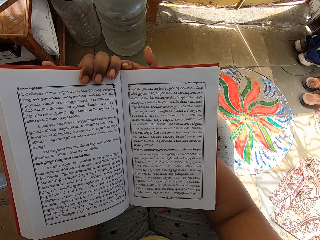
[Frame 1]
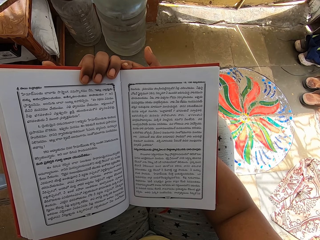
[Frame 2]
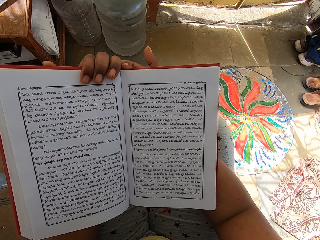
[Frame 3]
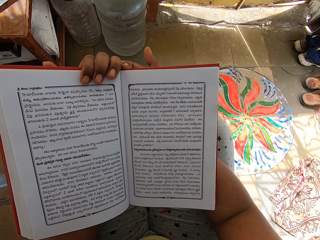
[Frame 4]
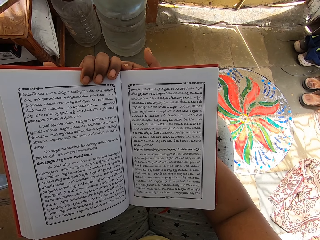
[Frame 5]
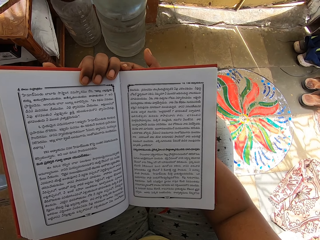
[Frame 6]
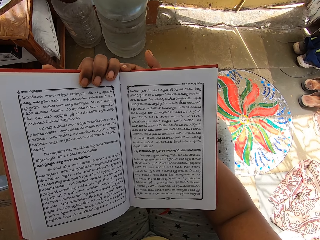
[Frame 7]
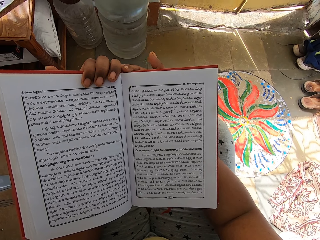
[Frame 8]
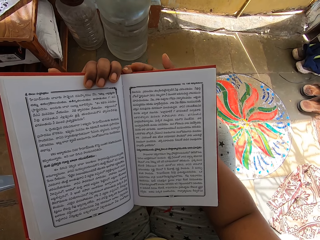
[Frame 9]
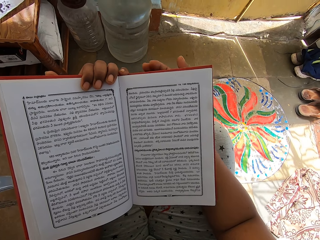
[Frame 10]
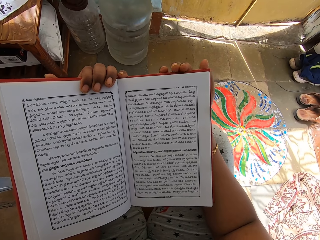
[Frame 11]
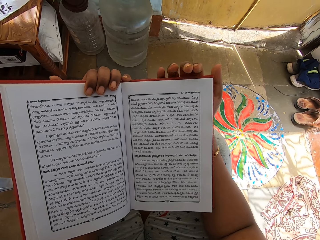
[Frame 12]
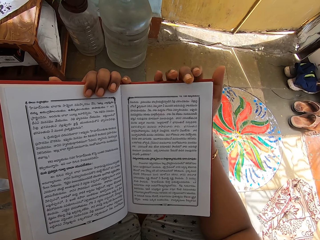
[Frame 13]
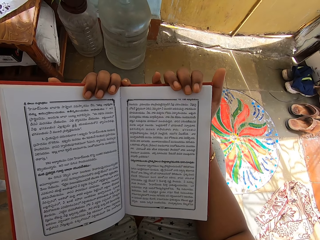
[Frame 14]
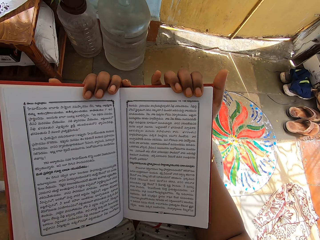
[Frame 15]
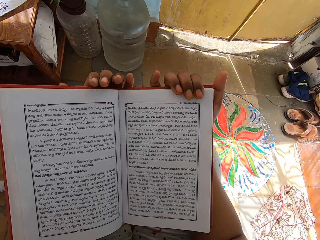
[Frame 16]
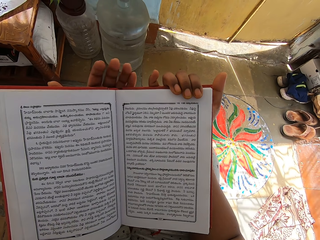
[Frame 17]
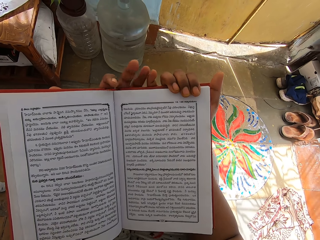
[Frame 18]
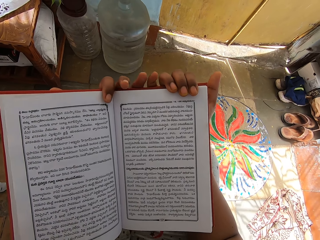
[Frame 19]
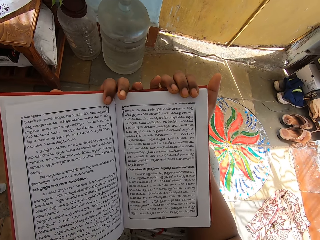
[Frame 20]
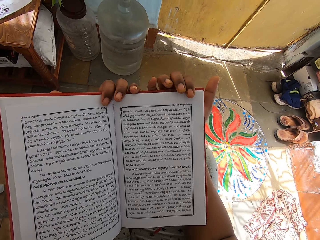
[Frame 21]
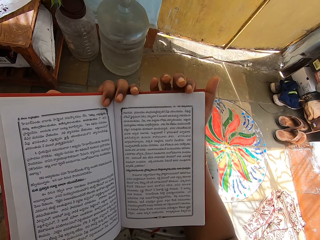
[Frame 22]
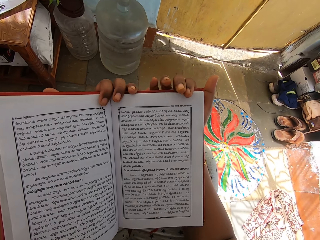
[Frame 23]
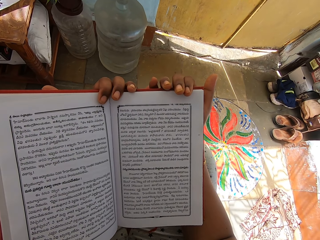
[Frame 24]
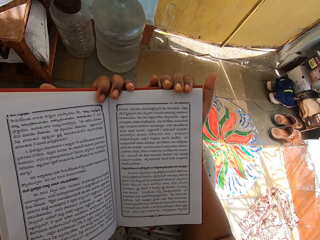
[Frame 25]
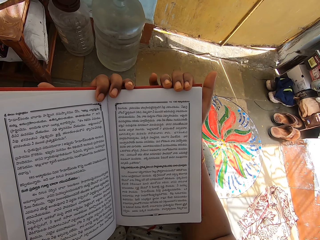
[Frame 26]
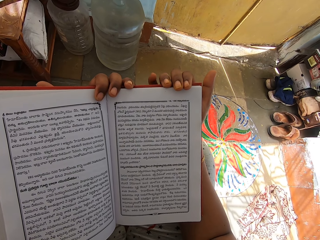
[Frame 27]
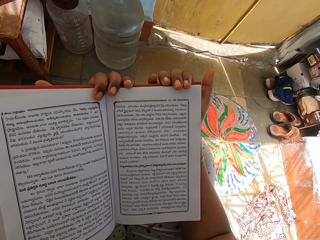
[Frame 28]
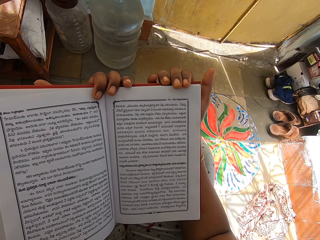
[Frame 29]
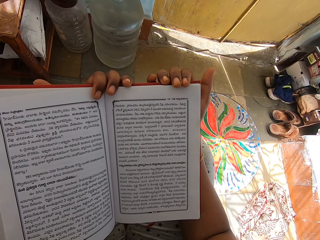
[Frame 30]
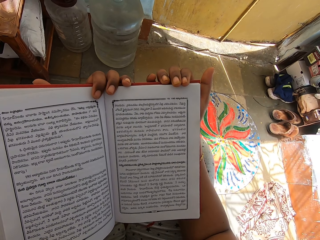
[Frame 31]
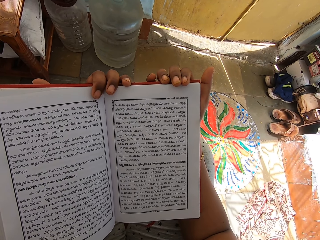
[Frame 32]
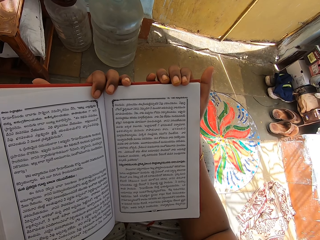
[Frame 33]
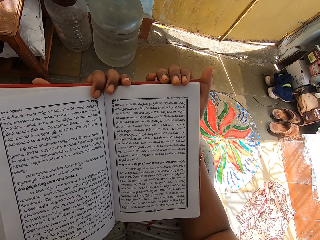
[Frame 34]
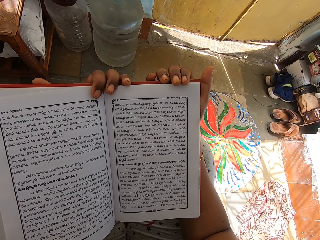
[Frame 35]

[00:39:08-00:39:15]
The camera wearer moves the hand.

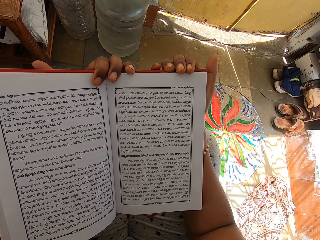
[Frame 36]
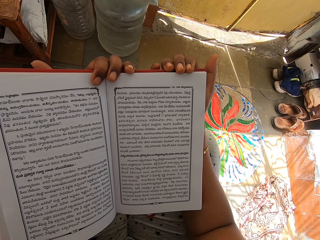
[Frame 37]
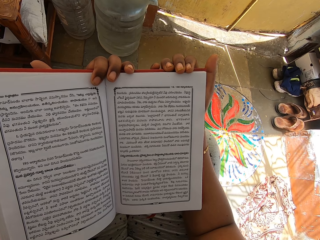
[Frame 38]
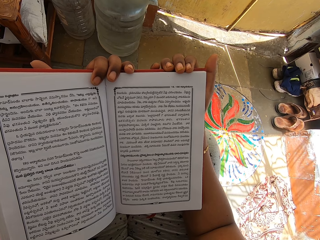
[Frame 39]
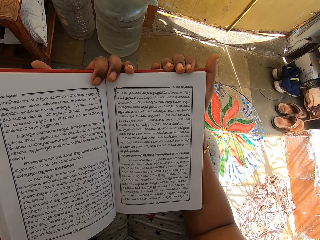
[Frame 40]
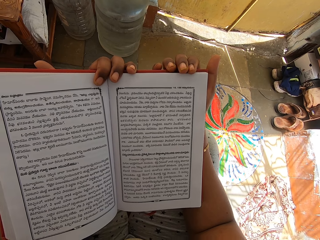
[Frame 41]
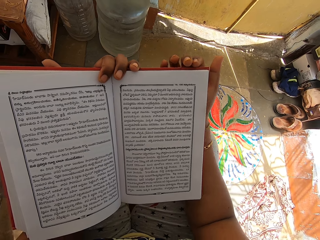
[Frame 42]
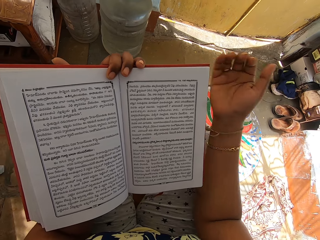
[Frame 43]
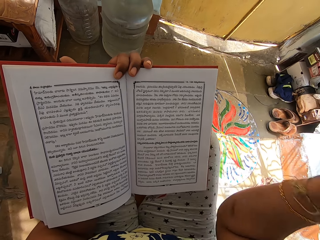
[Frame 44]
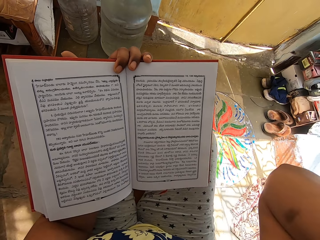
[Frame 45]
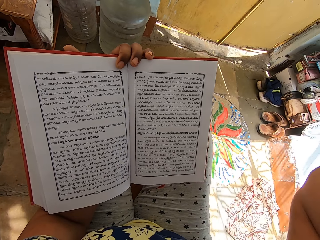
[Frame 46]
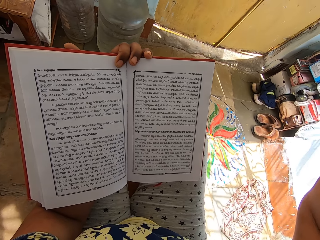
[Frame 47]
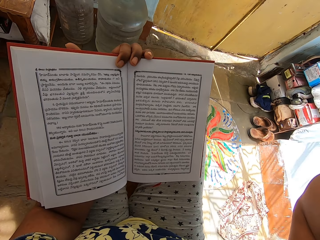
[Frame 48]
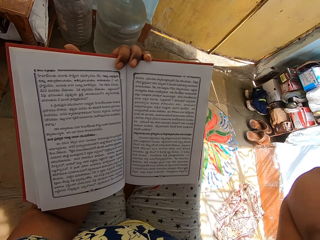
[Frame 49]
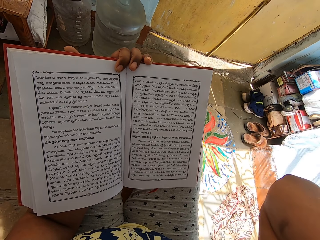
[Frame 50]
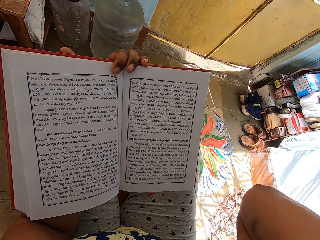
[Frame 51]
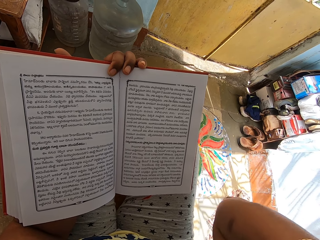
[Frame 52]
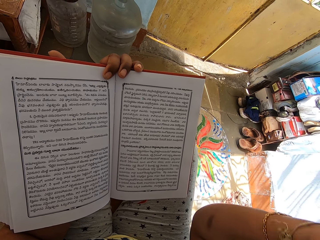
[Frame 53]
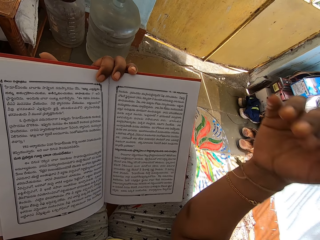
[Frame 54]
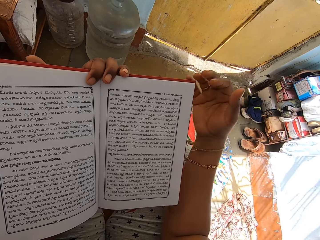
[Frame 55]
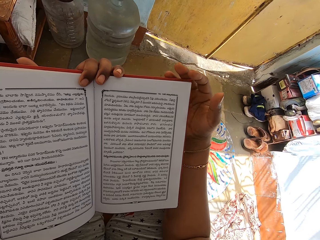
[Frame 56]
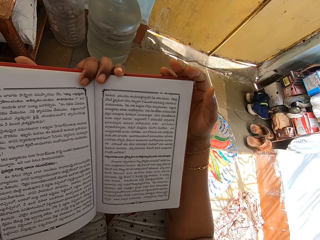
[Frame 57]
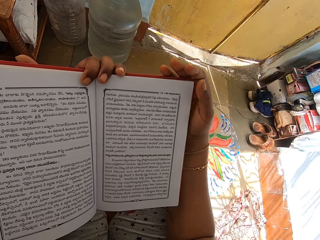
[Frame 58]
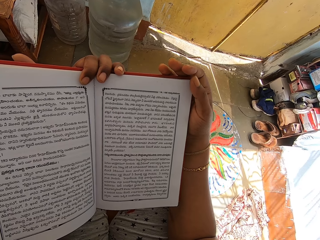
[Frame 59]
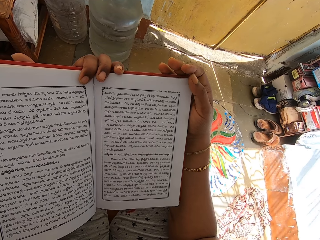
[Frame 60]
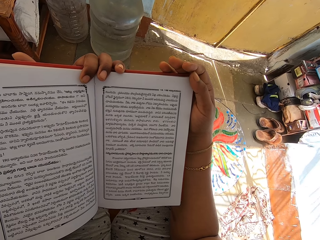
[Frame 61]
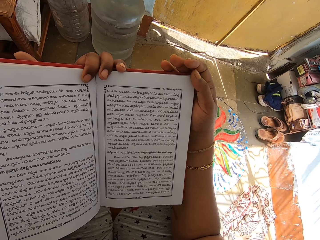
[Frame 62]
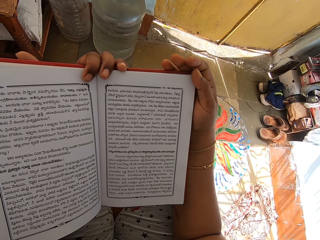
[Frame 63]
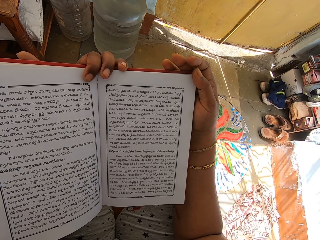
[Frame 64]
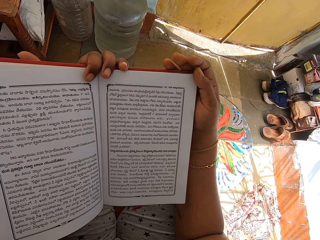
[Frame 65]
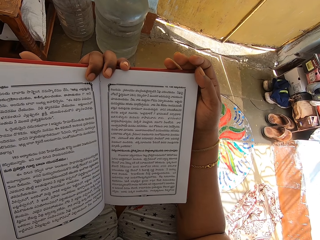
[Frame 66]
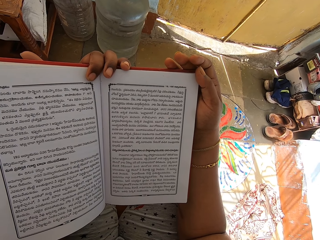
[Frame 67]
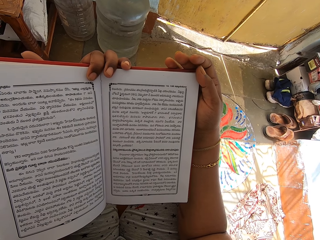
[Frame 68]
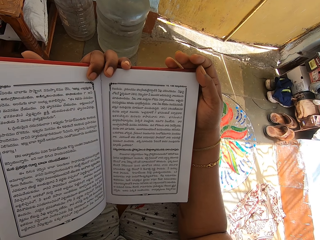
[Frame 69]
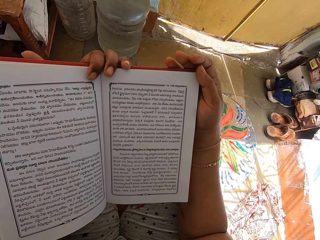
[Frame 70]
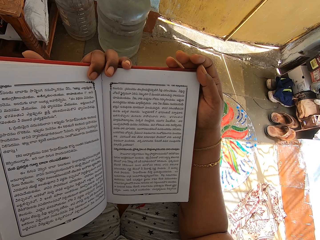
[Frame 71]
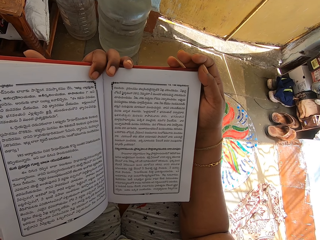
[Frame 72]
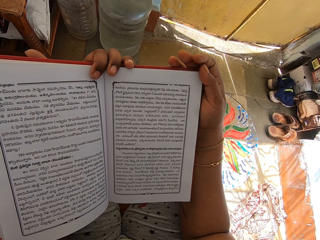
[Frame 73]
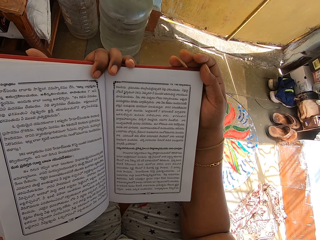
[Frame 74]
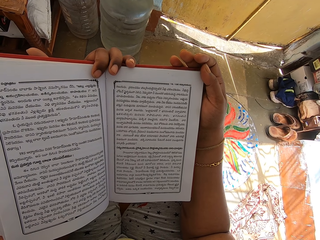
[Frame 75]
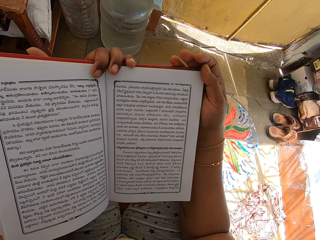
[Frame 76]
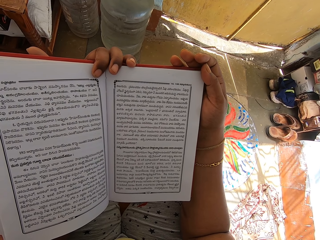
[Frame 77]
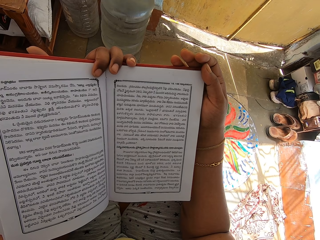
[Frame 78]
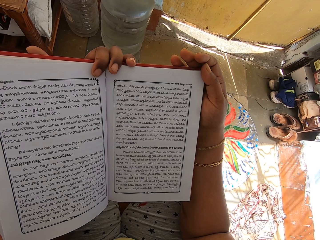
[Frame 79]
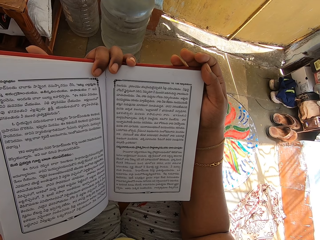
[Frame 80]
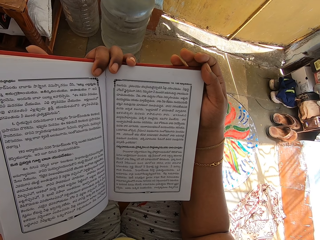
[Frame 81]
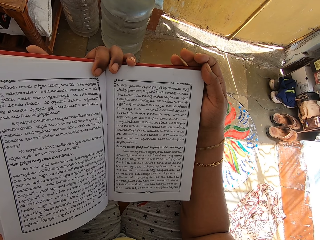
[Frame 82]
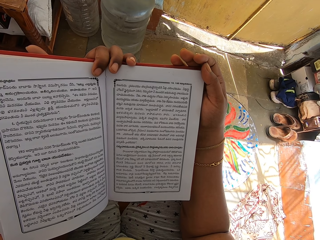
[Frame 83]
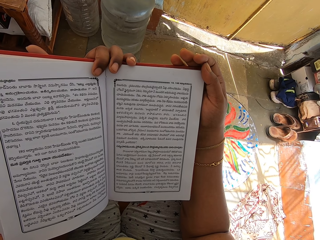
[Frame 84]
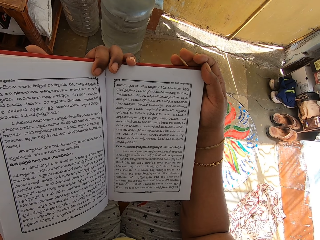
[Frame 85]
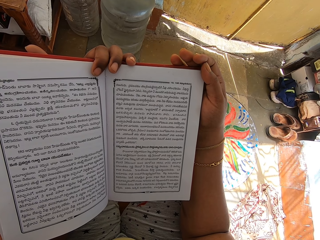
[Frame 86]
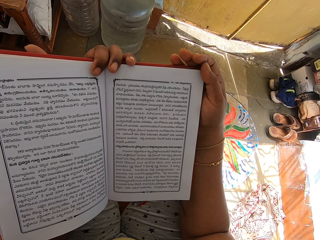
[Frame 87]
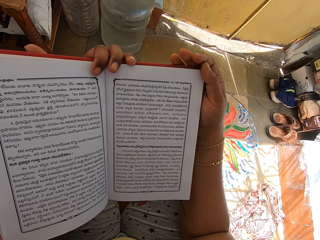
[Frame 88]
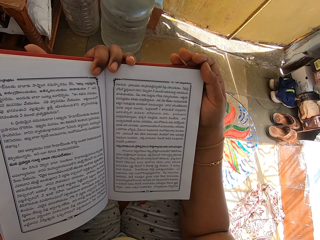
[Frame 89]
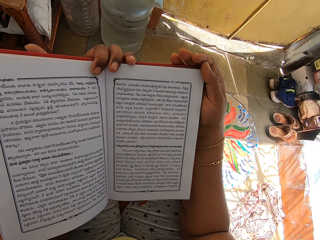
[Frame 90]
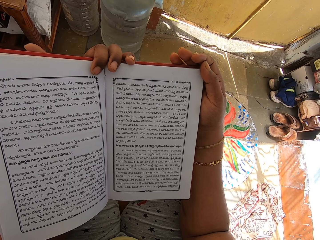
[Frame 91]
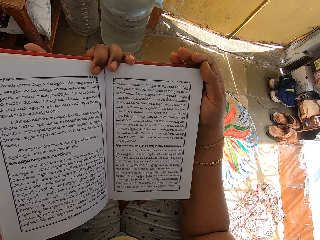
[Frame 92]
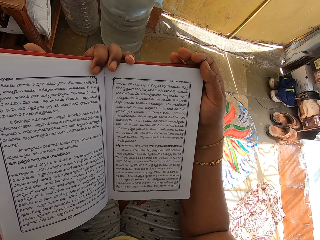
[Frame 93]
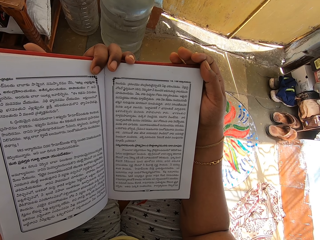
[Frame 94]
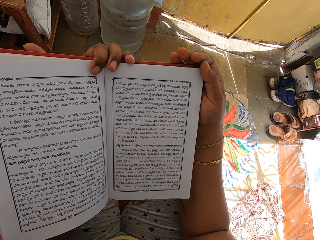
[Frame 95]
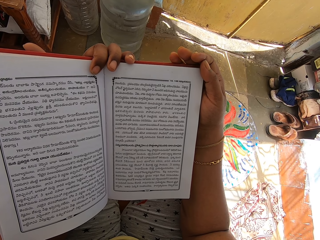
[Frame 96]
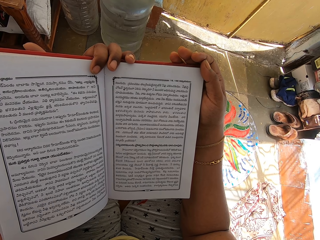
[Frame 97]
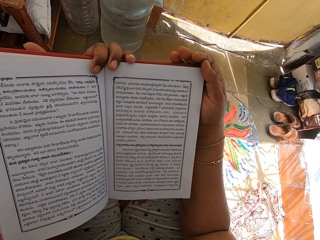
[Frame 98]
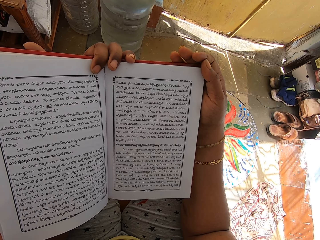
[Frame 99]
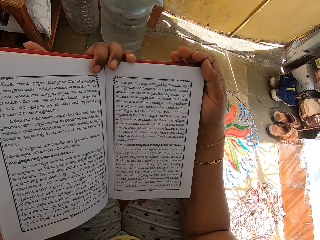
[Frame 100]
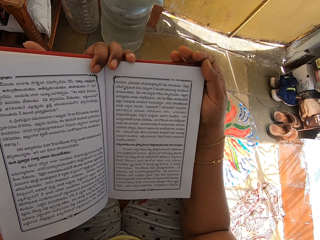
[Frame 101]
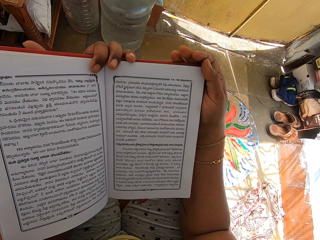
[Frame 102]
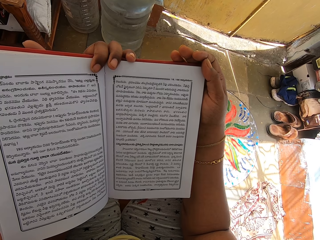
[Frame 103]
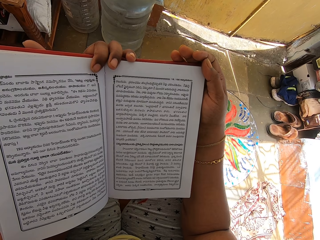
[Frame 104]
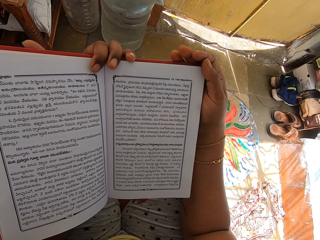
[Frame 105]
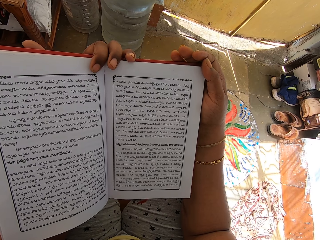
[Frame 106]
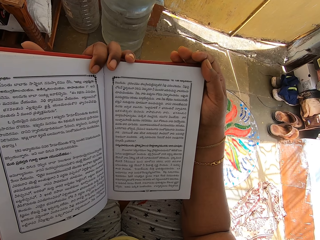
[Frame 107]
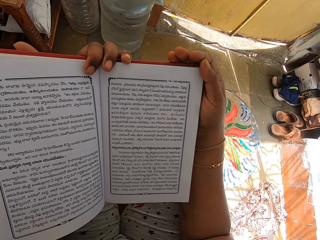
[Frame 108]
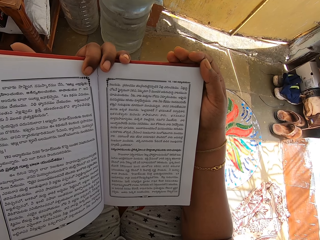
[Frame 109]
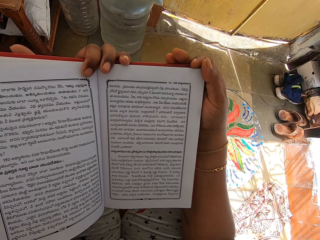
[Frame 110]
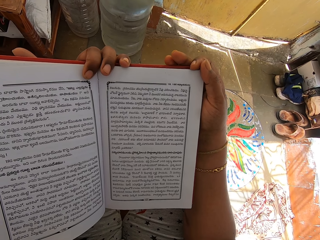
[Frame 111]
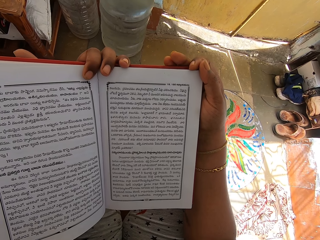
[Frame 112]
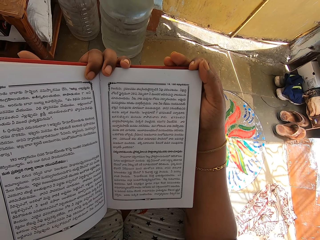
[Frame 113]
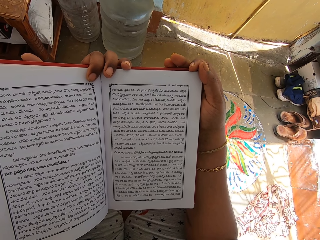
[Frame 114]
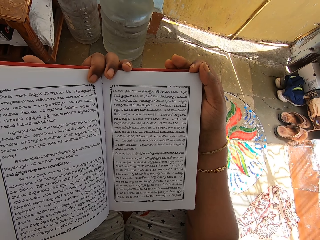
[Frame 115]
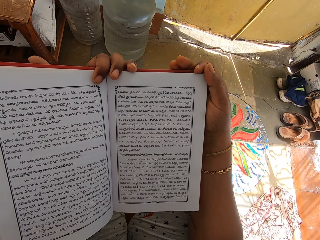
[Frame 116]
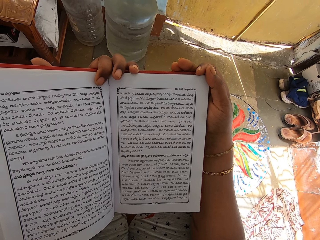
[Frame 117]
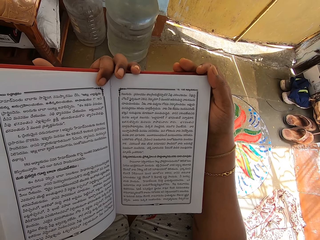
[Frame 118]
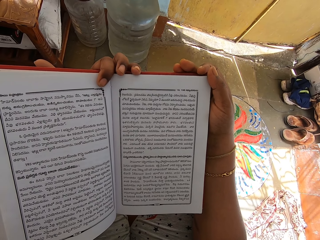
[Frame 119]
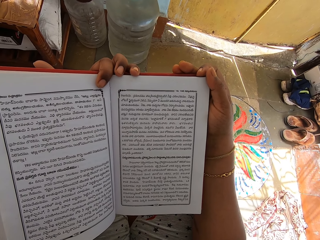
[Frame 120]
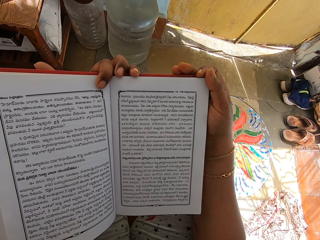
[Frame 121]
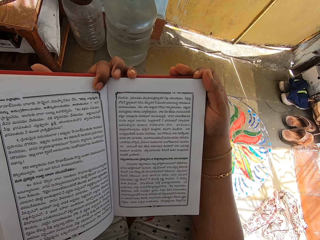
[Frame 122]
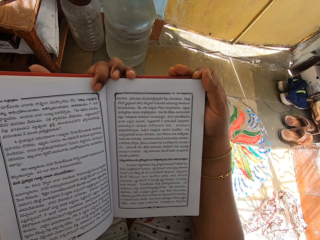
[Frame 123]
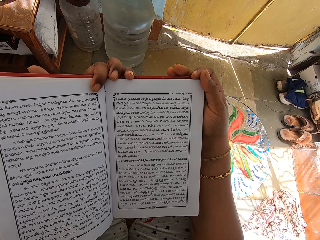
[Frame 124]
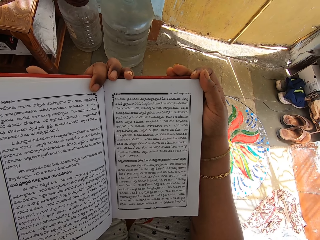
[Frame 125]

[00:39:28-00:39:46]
The camera wearer scratches her back or head with her right hand. She holds the book with both hands.
